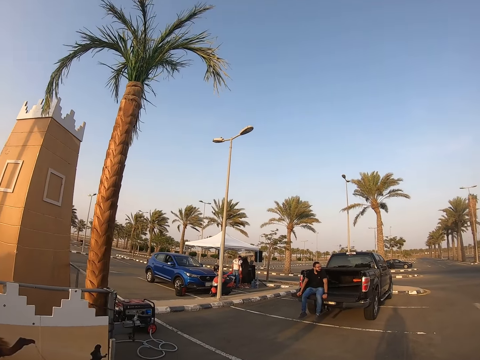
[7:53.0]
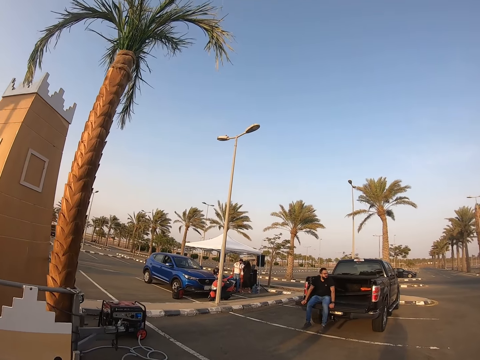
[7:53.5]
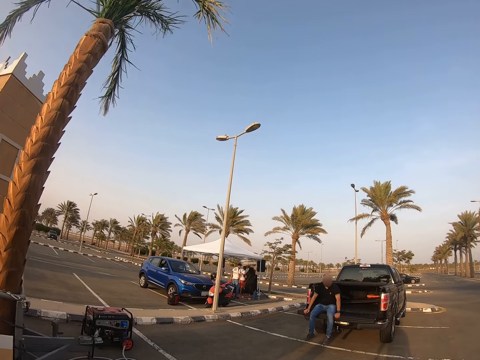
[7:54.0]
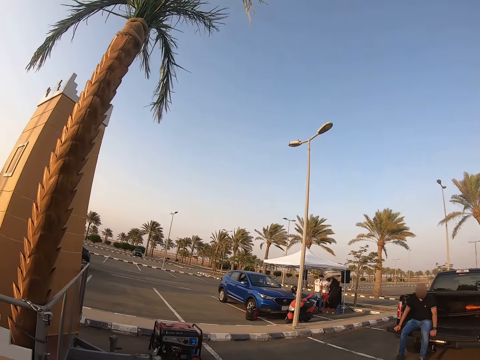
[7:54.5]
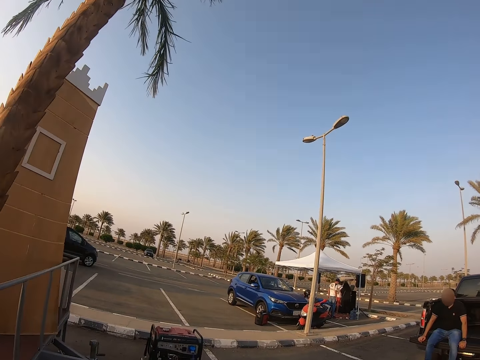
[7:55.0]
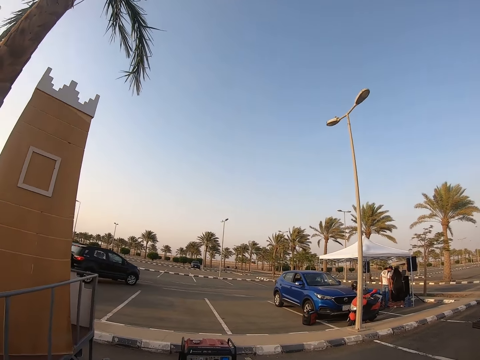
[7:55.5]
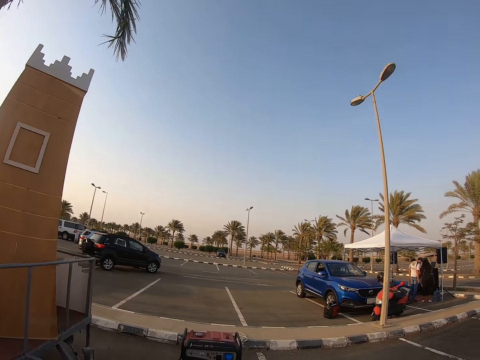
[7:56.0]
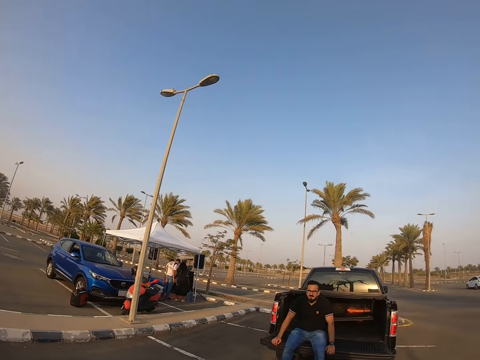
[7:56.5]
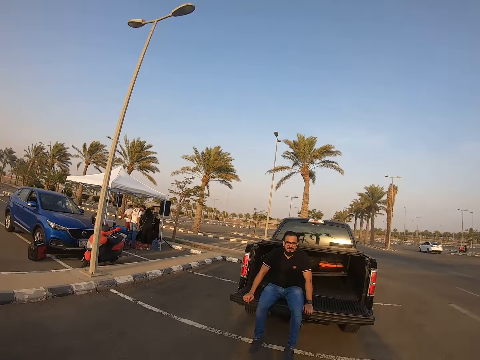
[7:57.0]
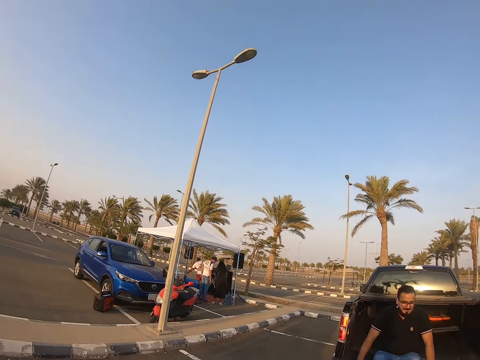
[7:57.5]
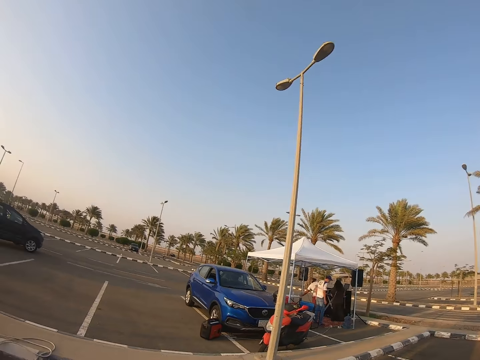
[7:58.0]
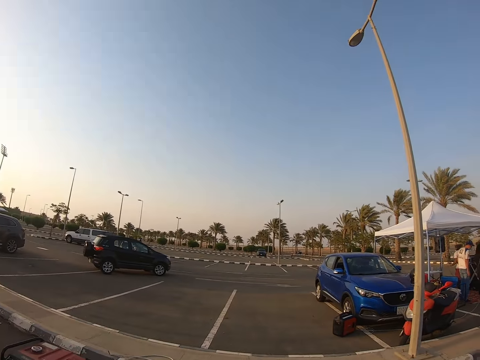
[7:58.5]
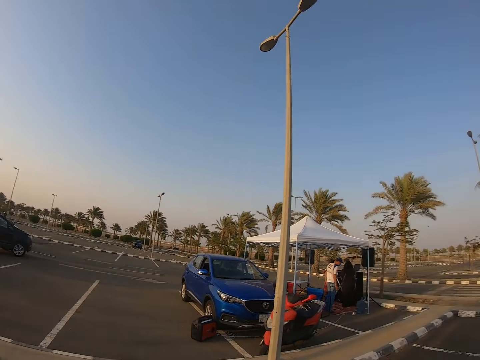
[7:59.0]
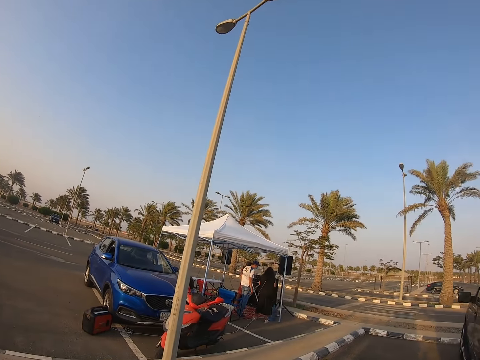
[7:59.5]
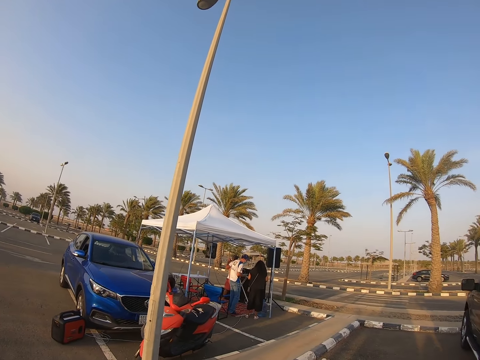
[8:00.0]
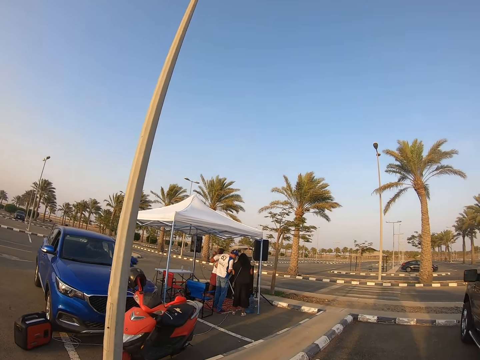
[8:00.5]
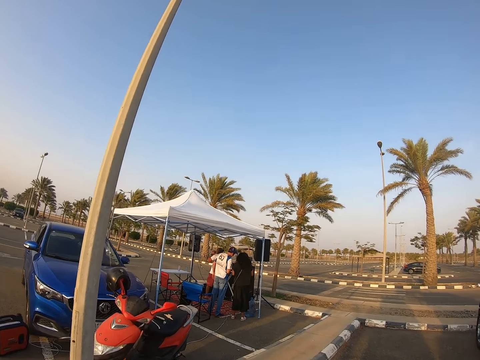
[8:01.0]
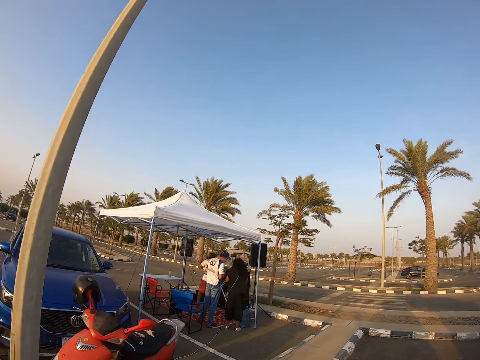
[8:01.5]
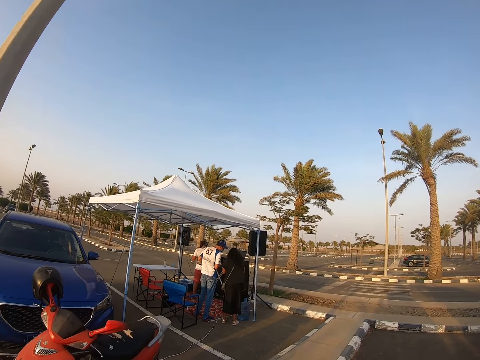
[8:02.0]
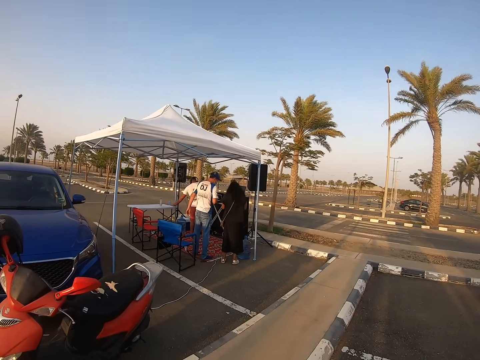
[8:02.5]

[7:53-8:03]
A man sits on the car.

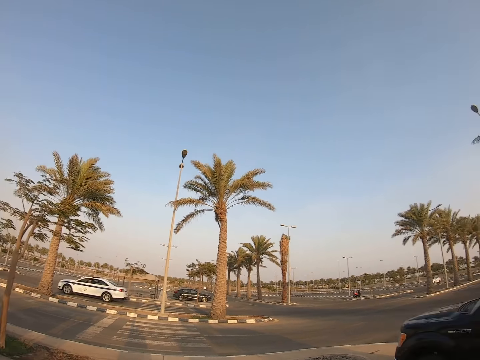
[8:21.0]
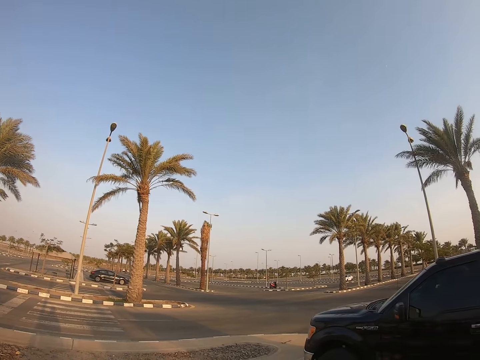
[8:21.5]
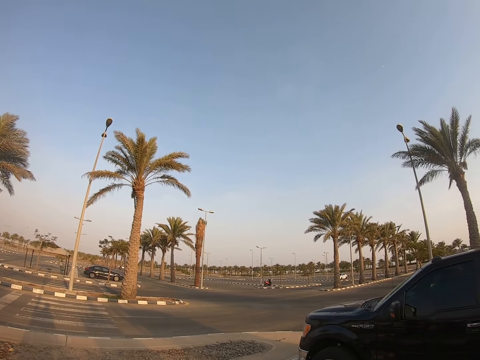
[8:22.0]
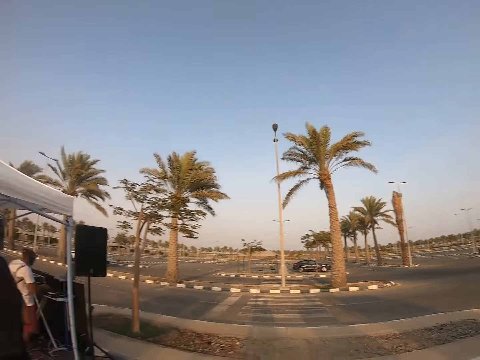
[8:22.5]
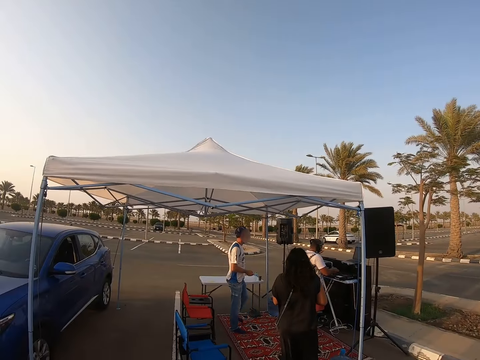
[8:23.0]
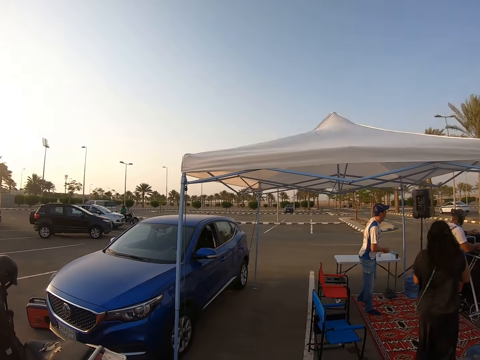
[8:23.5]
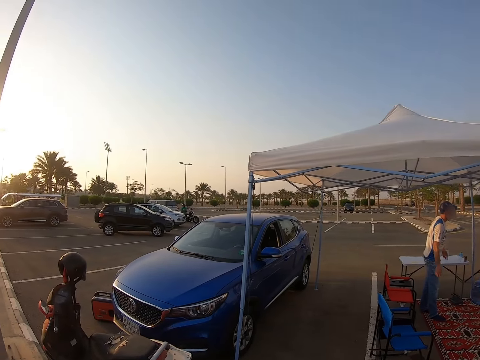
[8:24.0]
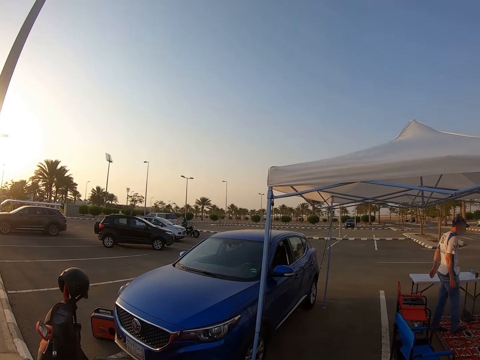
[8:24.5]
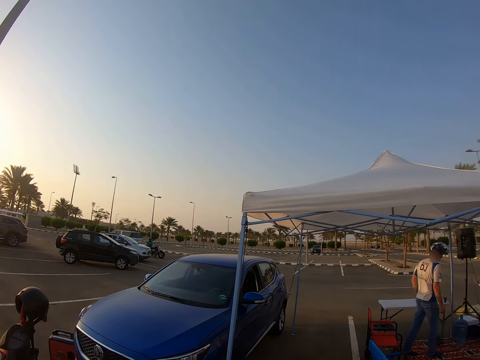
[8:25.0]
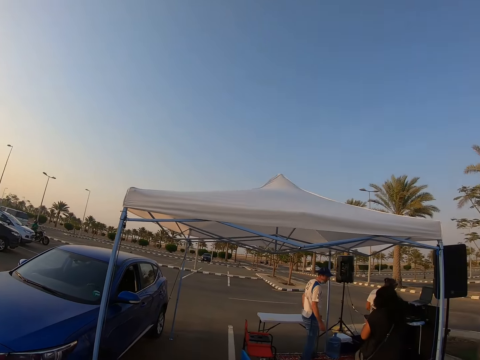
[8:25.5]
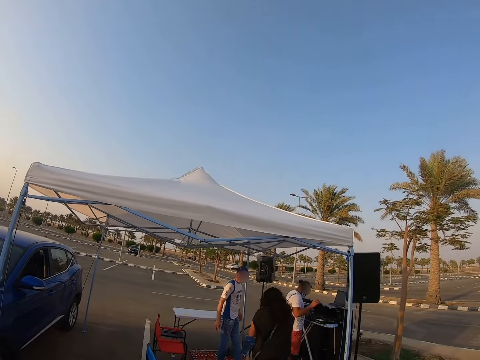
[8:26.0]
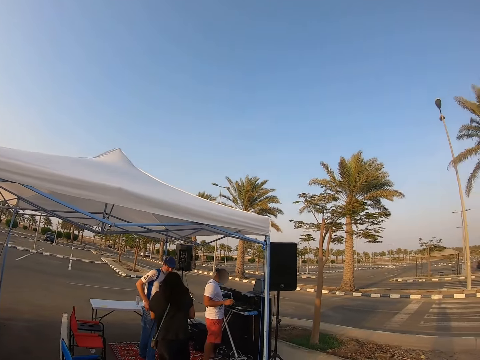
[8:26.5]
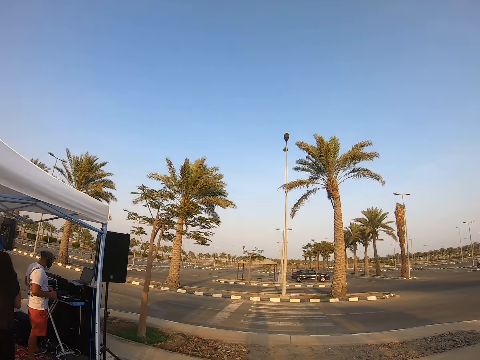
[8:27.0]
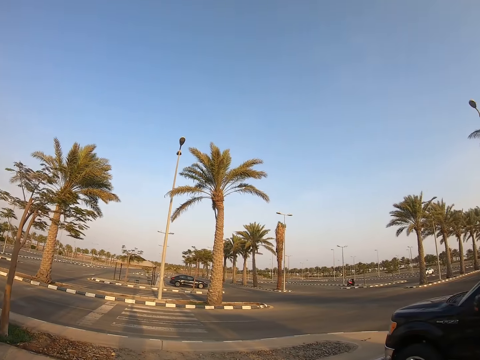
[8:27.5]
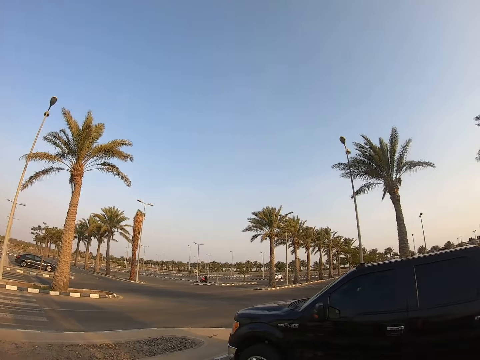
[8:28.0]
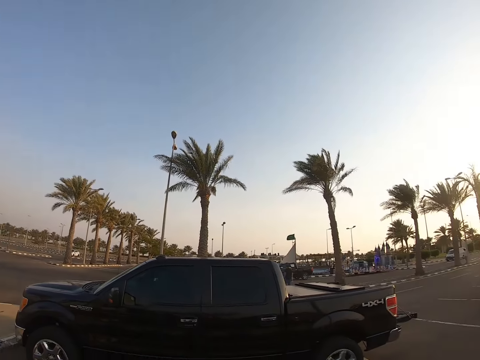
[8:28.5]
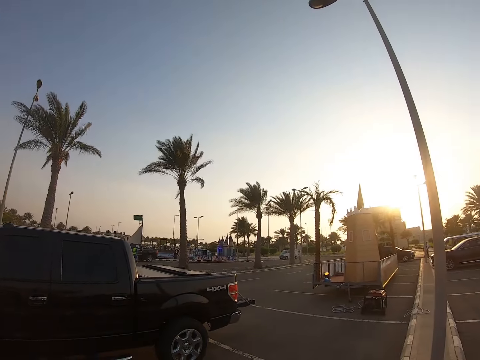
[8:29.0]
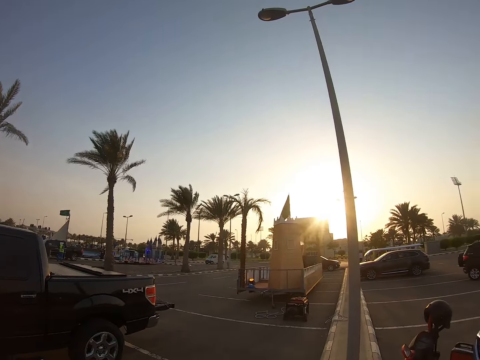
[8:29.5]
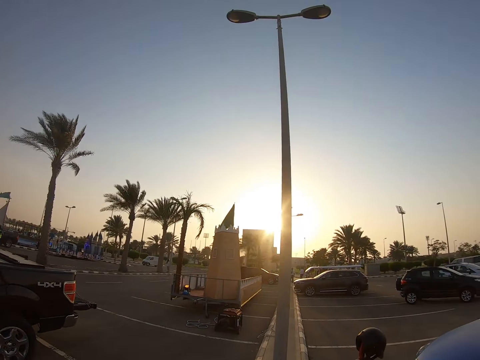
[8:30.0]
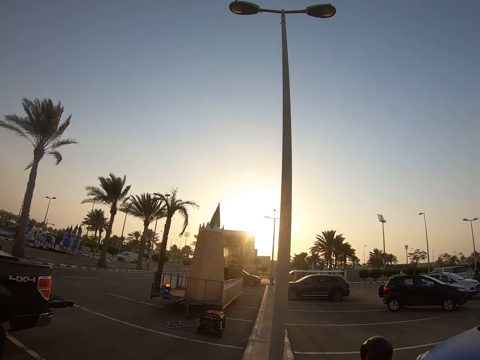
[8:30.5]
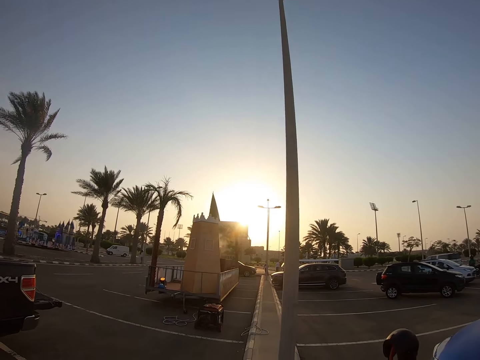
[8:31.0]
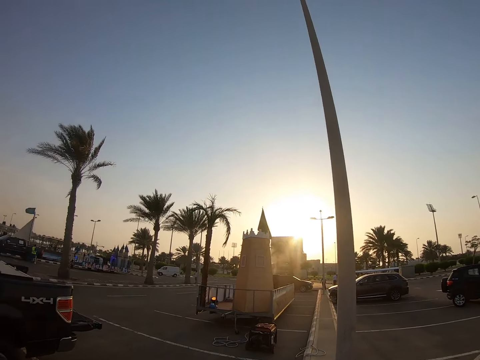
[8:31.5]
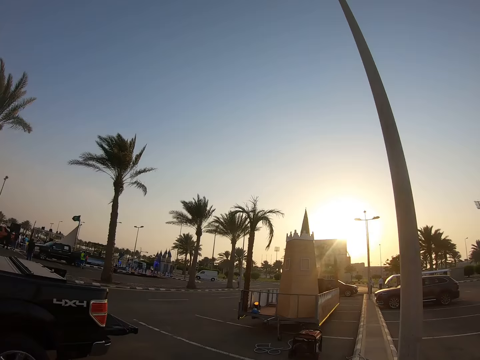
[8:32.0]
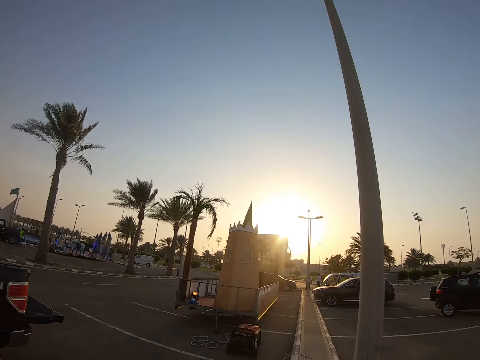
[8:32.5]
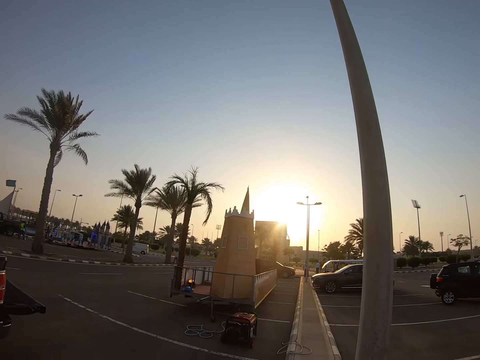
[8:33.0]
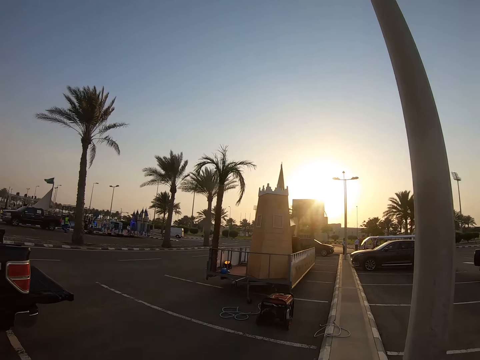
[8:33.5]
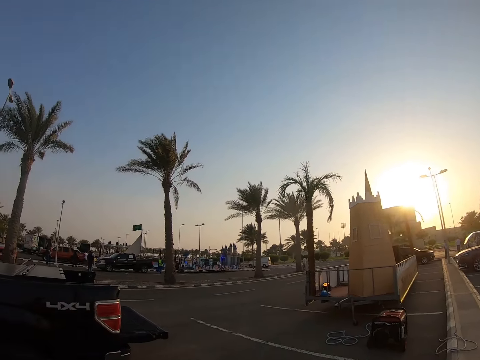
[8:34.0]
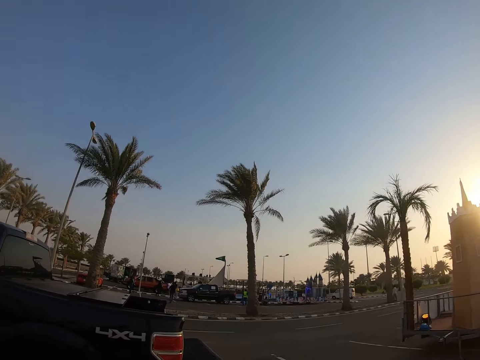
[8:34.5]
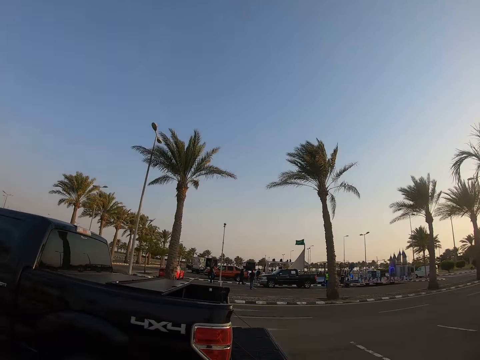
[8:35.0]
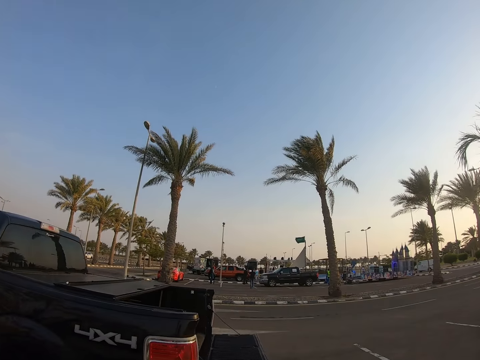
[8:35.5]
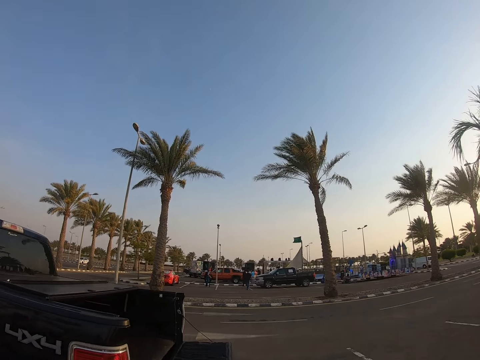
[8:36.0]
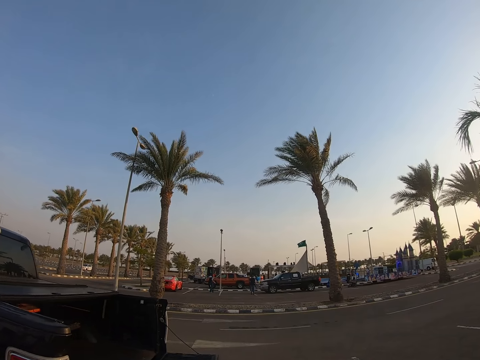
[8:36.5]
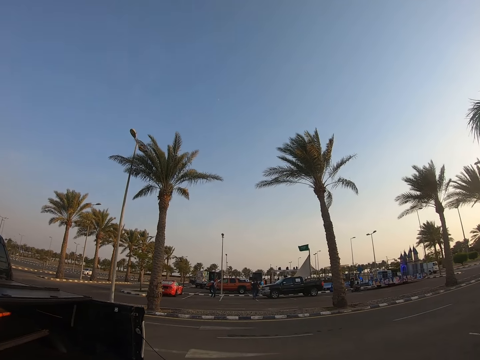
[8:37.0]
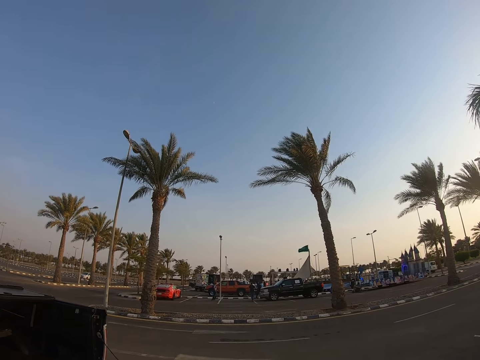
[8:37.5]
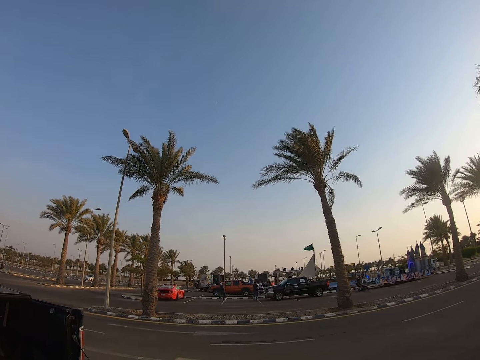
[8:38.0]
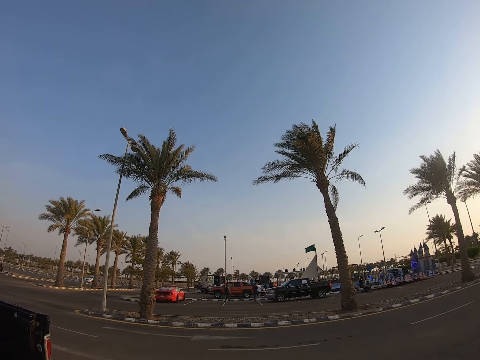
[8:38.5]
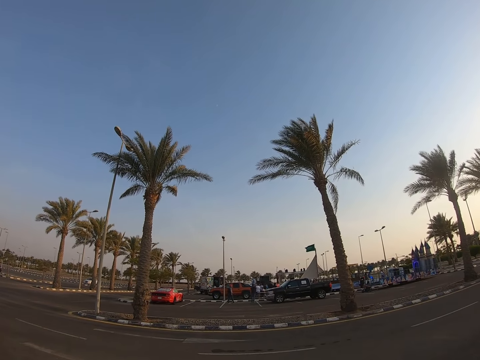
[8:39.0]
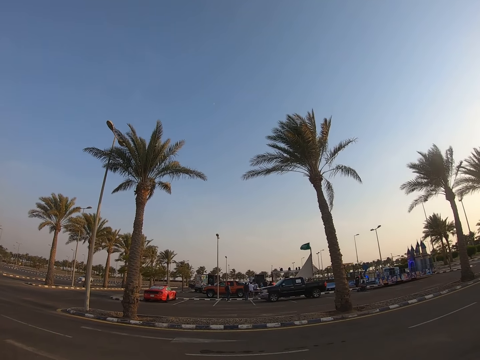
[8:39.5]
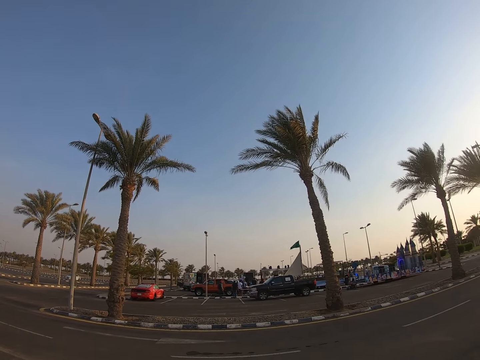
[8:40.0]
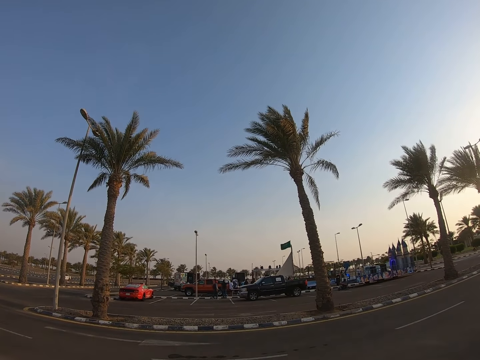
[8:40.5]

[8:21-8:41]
A man walks around. Another man stands beside the first man at the tent. A lady stands beside the second man. The camera wearer looks around the park. A woman walks around the tent. The camera wearer looks around the park. They walk around the park.
